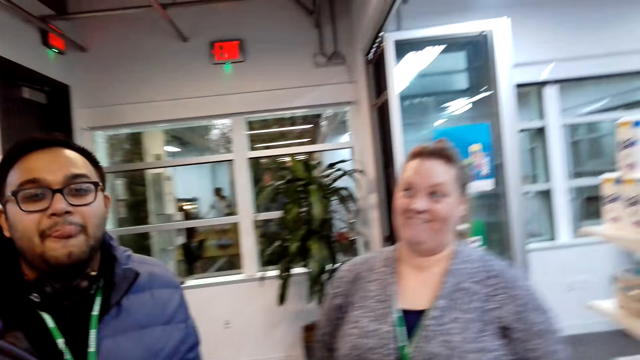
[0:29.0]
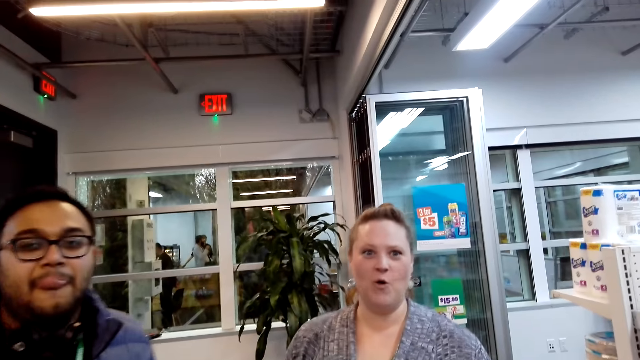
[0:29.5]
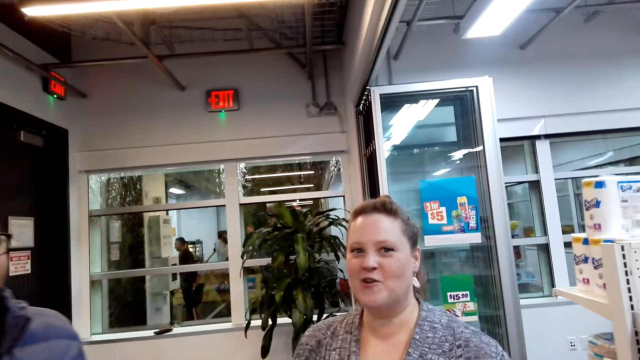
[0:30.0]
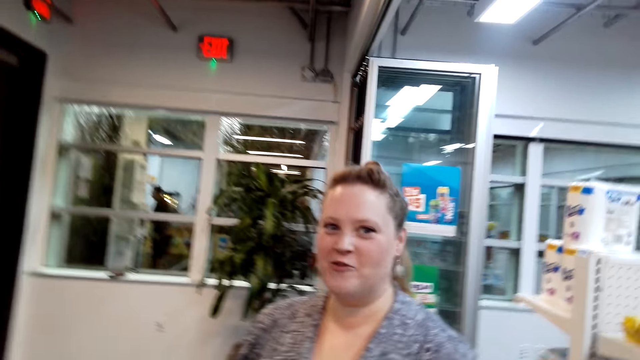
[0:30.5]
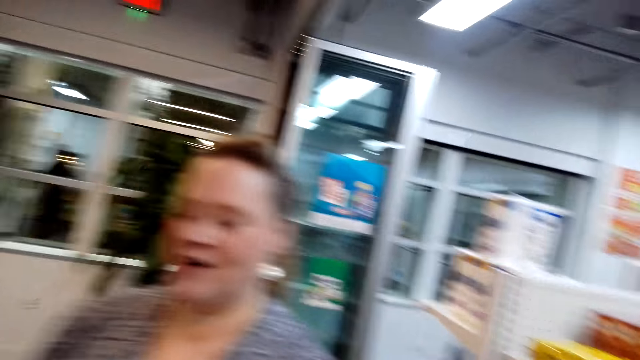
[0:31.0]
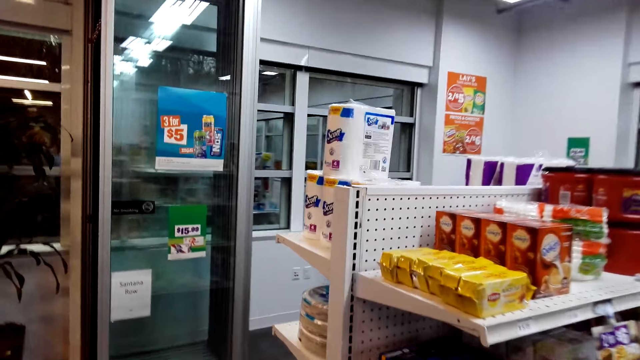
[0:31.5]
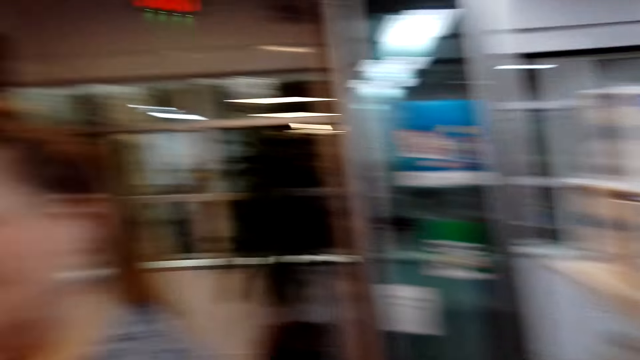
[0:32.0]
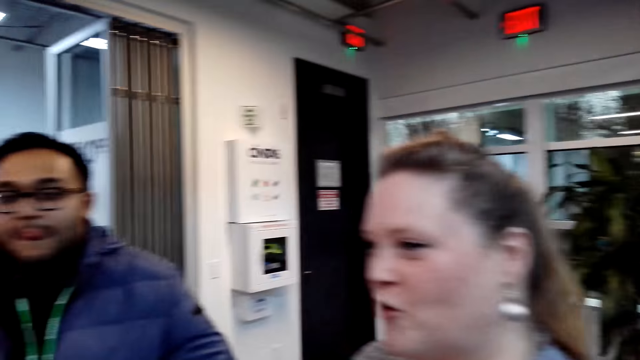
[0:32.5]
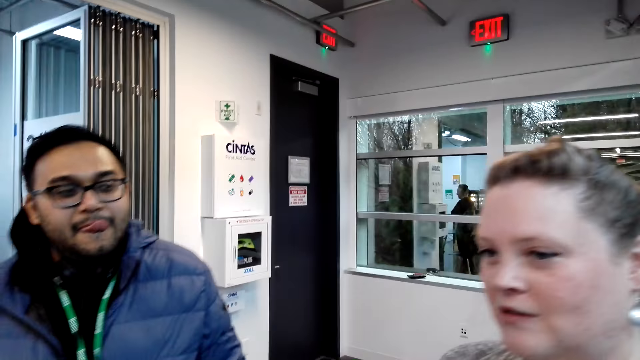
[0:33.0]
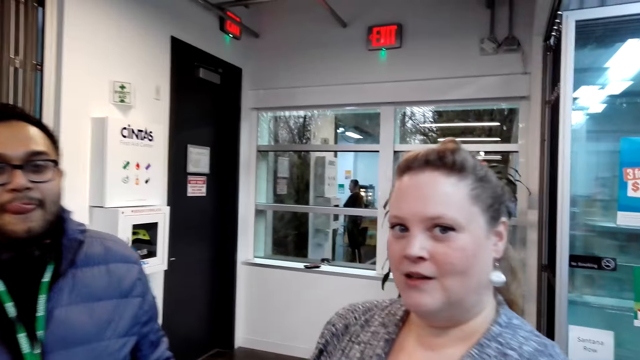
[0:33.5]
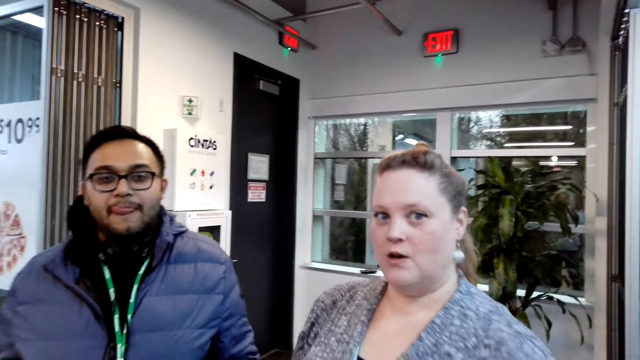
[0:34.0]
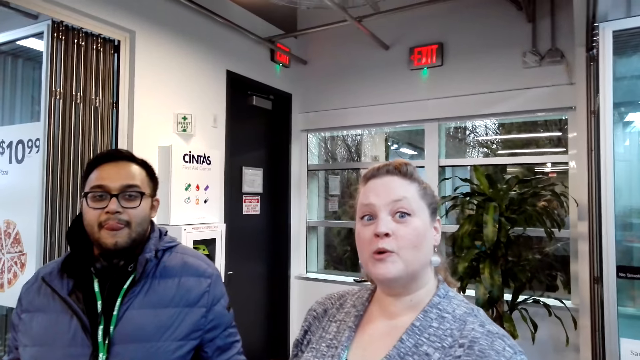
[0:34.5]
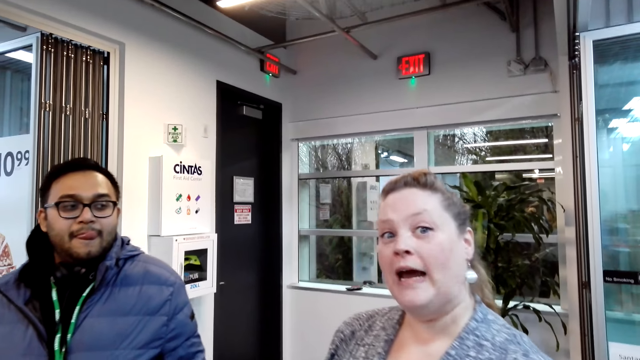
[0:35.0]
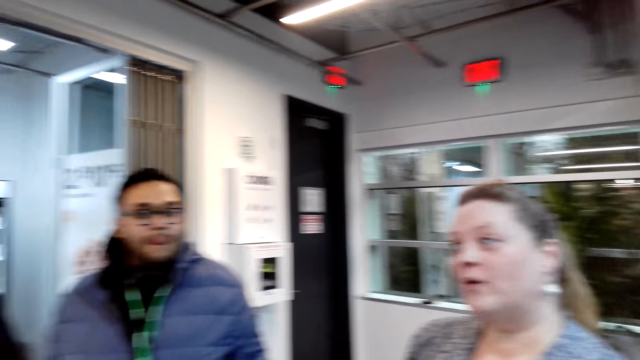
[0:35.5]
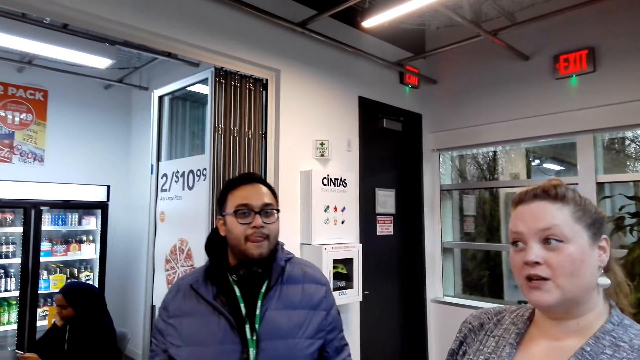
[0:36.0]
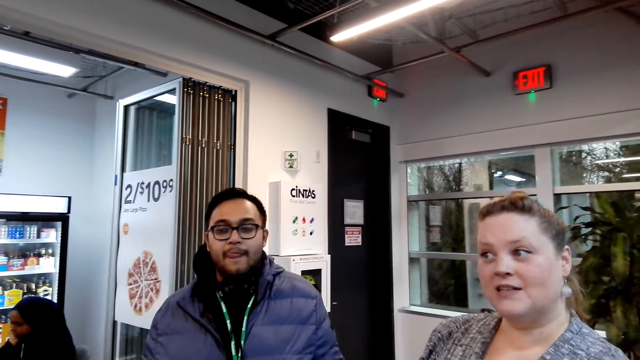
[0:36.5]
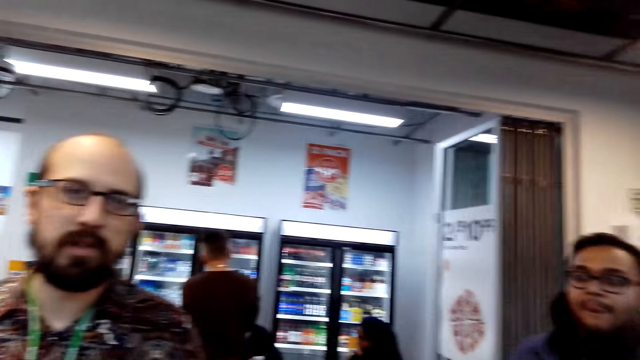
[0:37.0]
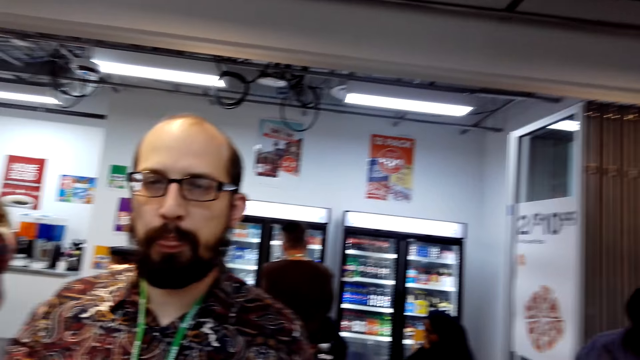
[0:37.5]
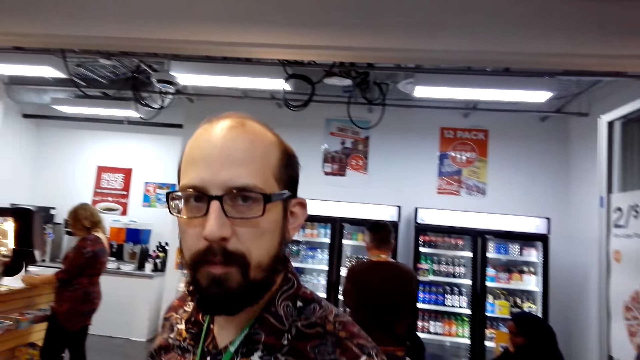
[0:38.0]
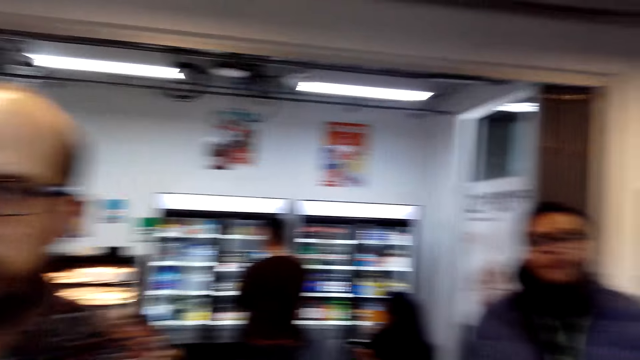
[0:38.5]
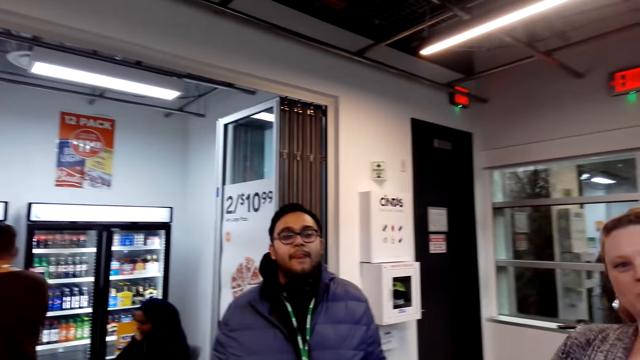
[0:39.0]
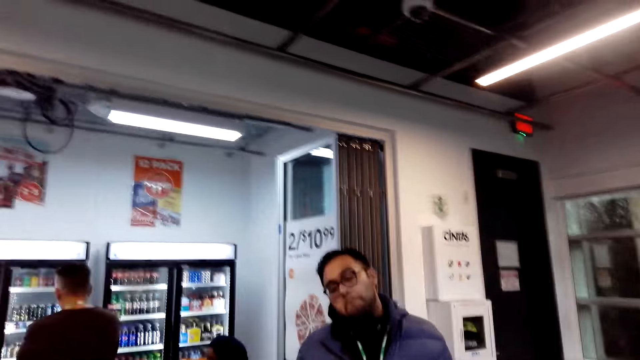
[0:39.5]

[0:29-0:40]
The camera wearer talks. A woman talks. The camera wearer dialogues with the woman. They talk. The woman talks. A man talks. The camera wearer dialogues with the man.

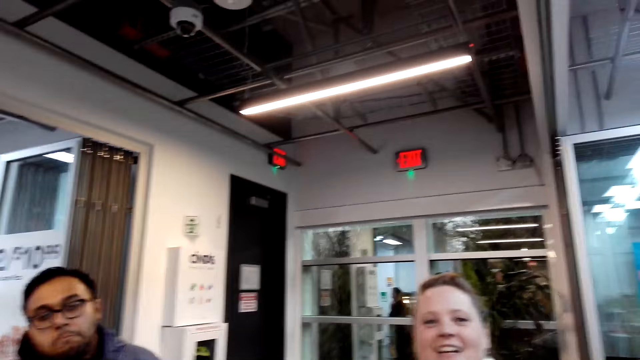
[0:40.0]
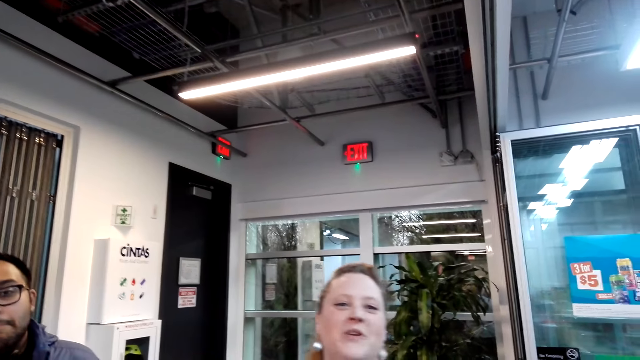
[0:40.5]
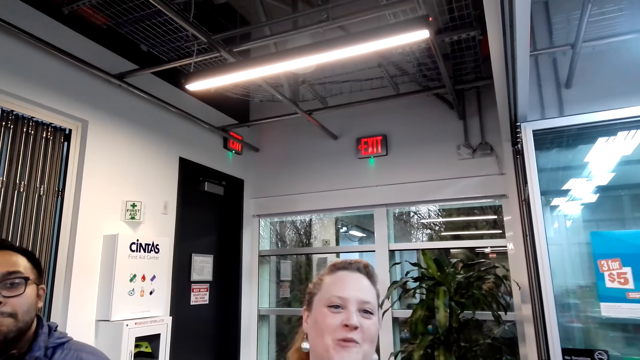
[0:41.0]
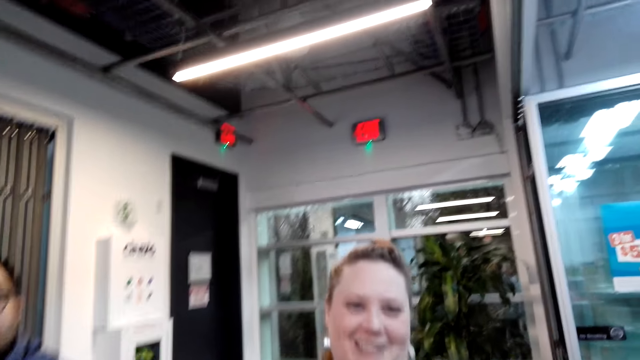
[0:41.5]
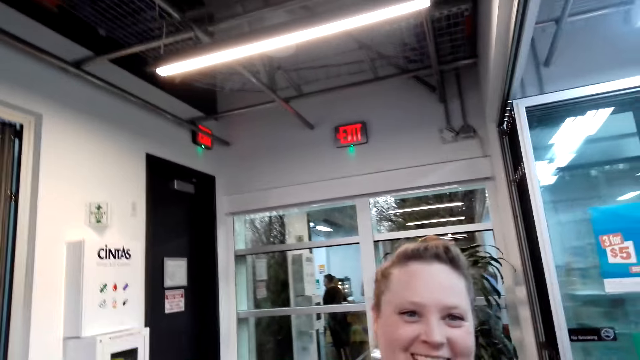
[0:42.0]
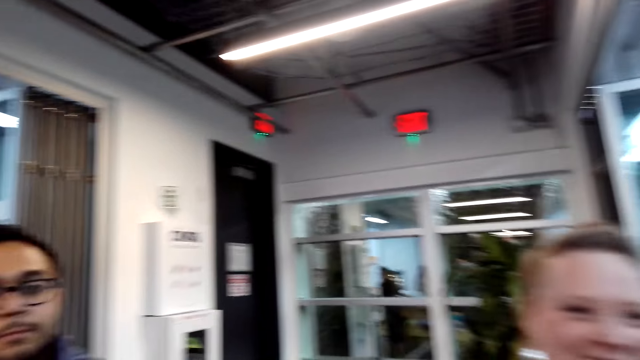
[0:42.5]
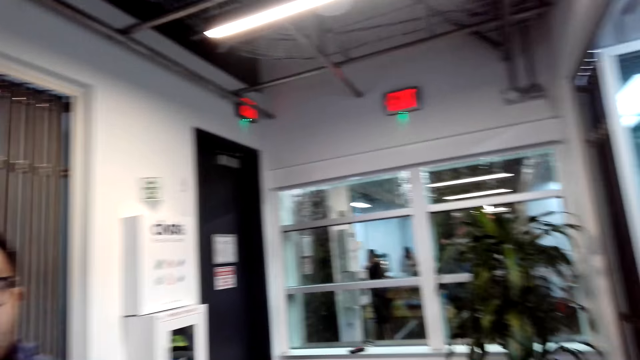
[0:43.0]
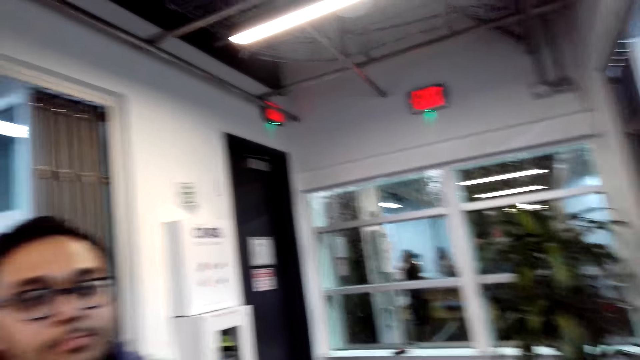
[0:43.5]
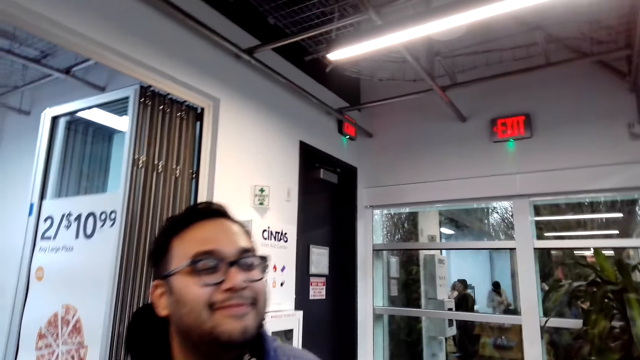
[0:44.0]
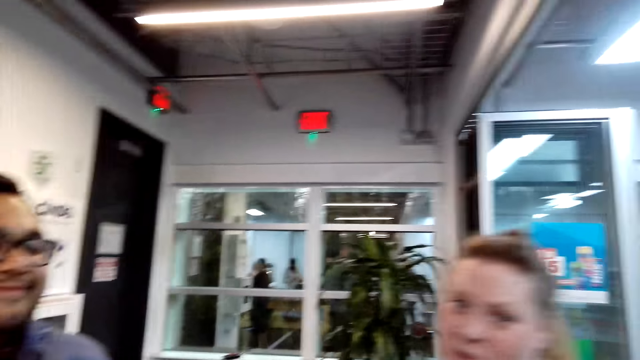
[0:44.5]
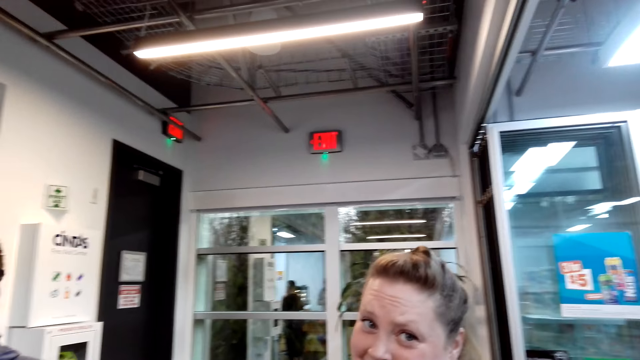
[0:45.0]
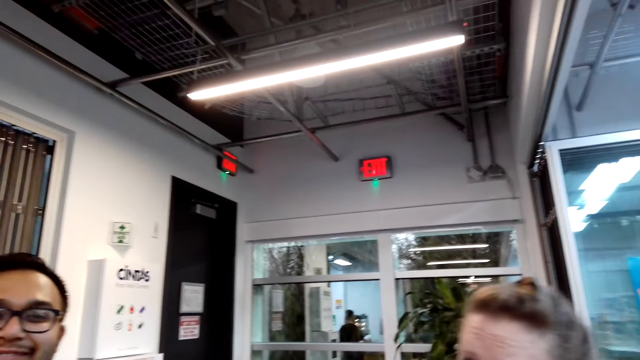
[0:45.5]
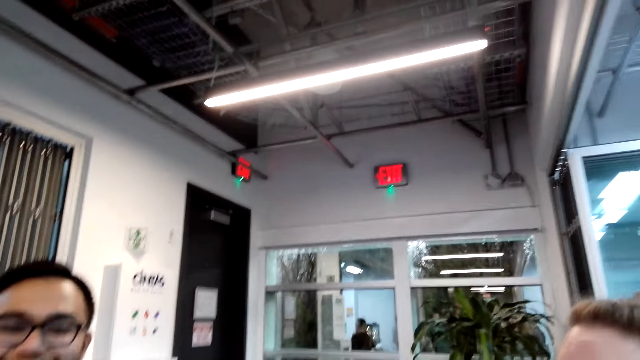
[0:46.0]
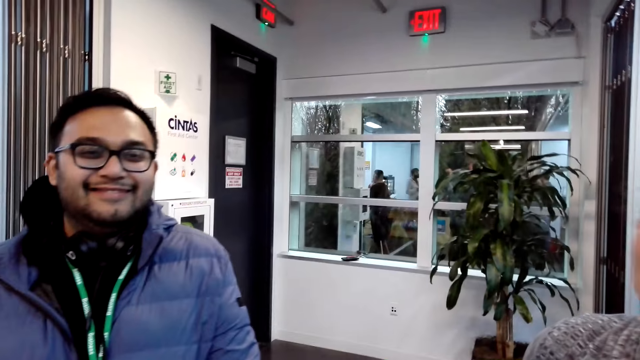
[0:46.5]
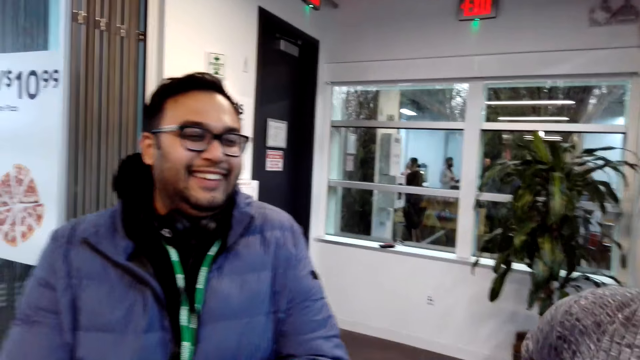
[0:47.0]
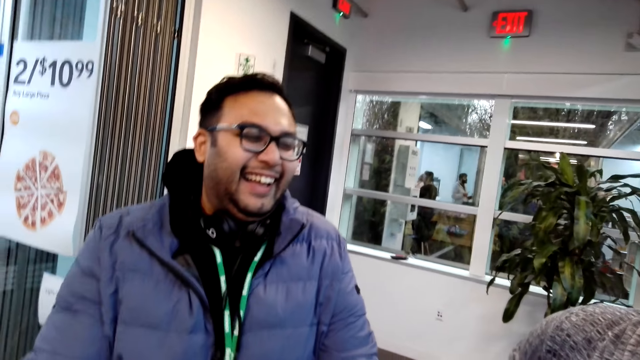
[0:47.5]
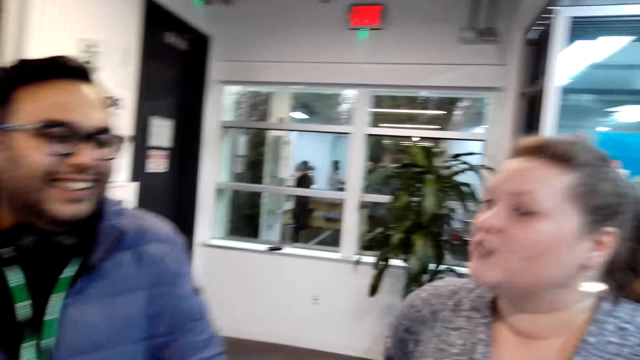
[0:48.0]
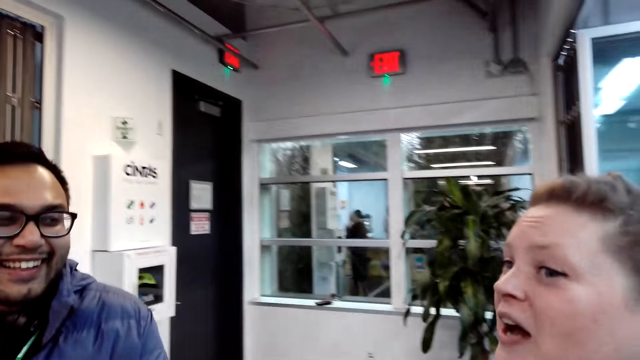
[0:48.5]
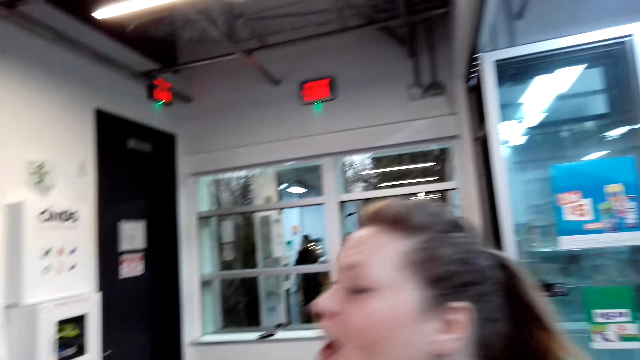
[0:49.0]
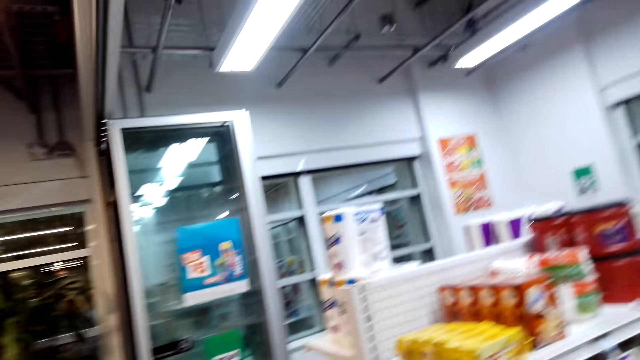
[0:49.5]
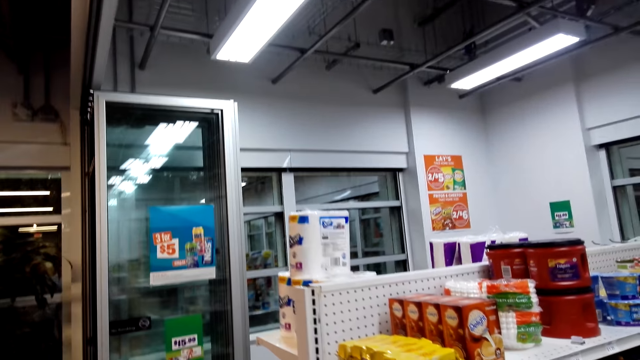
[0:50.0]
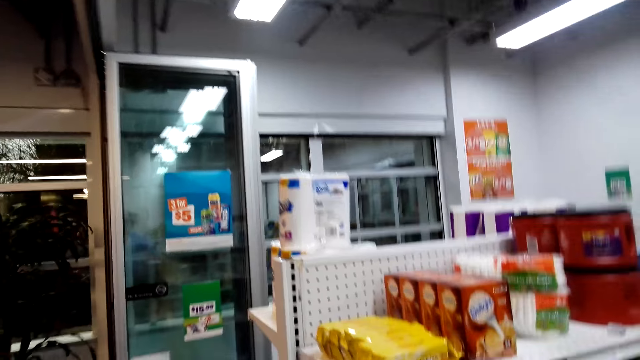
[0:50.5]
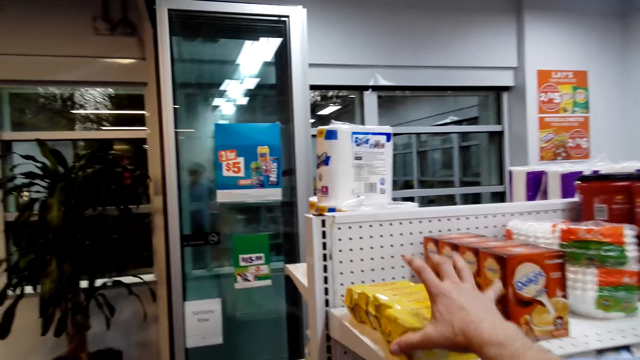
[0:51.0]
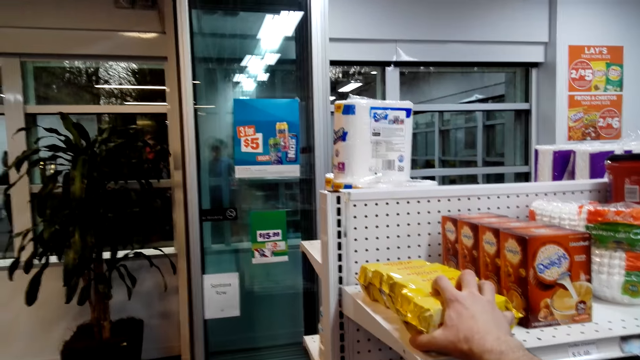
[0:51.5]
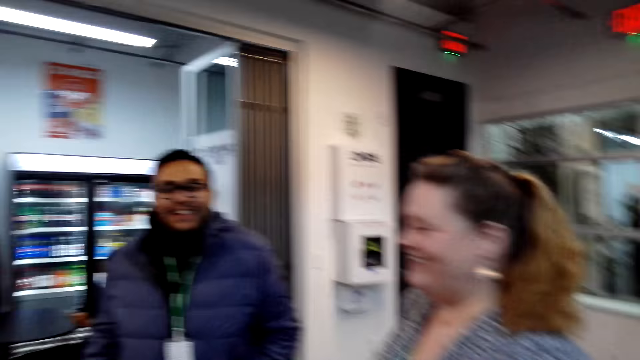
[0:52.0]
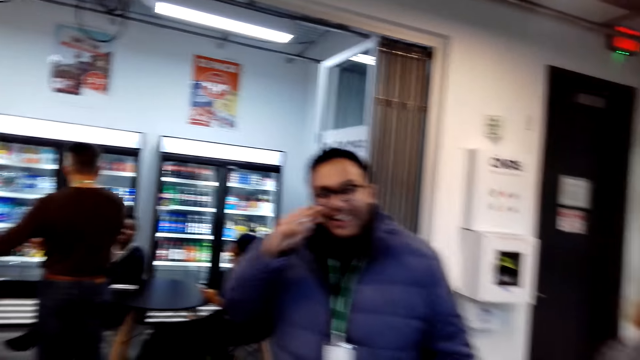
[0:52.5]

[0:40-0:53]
The camera wearer dialogues with a woman. The woman talks. The woman talks again. The camera wearer talks. A man laughs. The woman talks. The camera wearer talks. They touch a biscuit and grab something.
